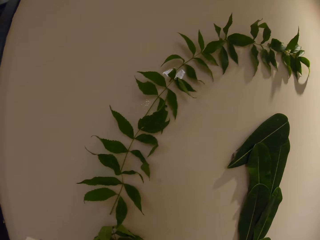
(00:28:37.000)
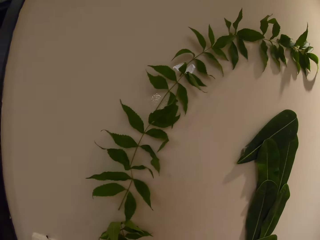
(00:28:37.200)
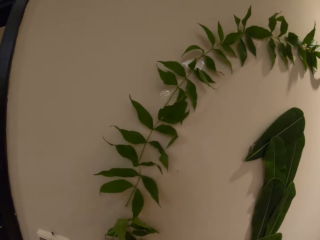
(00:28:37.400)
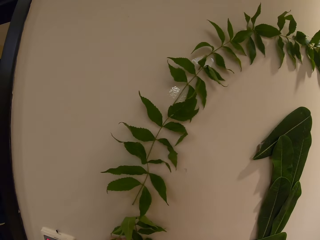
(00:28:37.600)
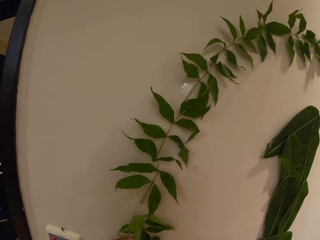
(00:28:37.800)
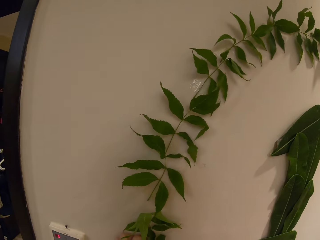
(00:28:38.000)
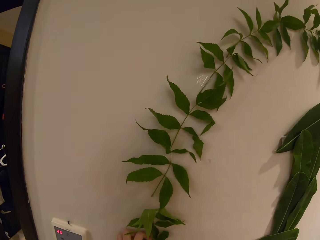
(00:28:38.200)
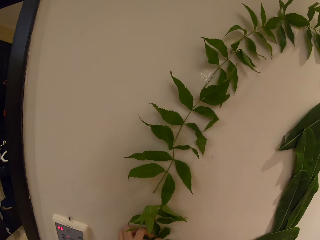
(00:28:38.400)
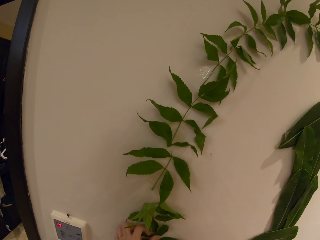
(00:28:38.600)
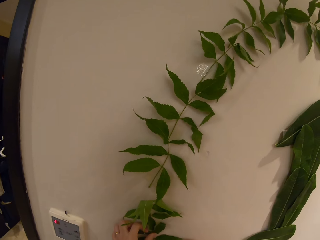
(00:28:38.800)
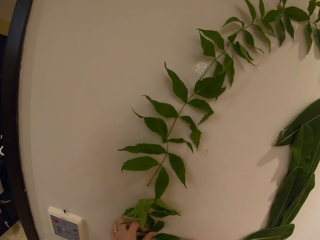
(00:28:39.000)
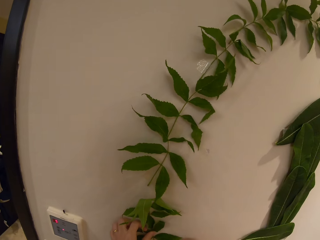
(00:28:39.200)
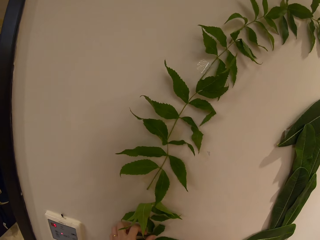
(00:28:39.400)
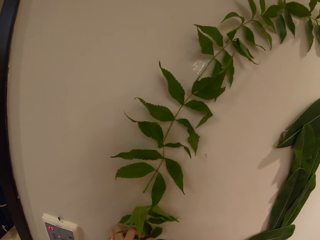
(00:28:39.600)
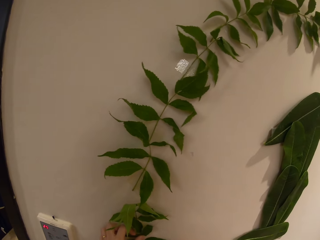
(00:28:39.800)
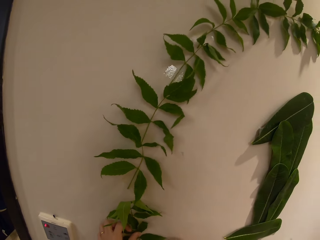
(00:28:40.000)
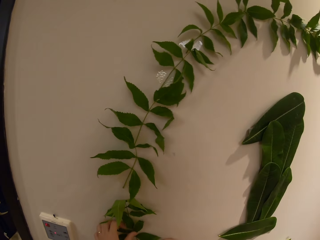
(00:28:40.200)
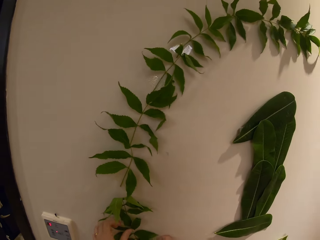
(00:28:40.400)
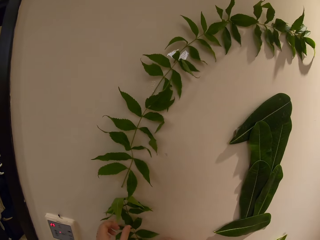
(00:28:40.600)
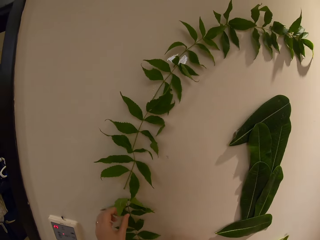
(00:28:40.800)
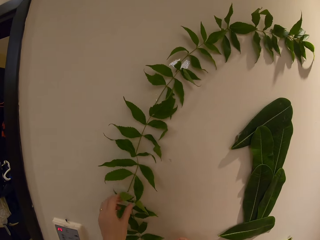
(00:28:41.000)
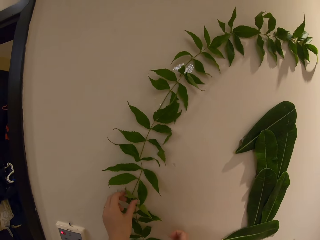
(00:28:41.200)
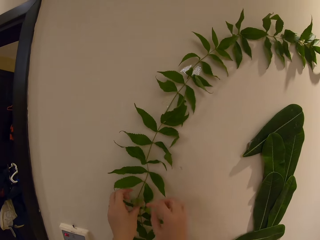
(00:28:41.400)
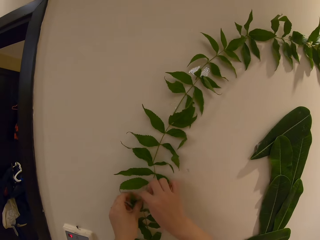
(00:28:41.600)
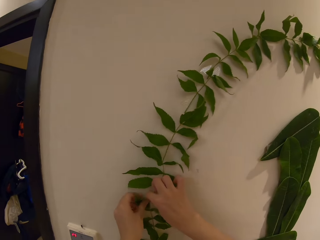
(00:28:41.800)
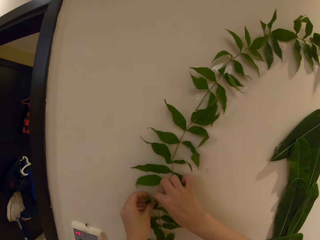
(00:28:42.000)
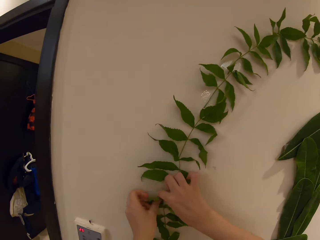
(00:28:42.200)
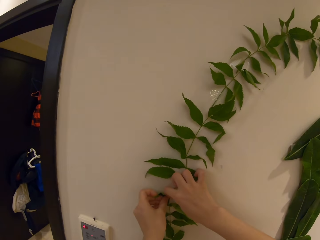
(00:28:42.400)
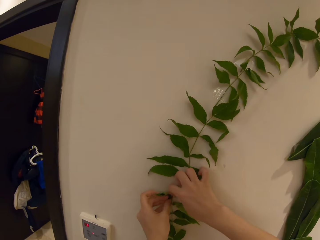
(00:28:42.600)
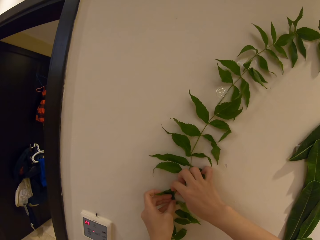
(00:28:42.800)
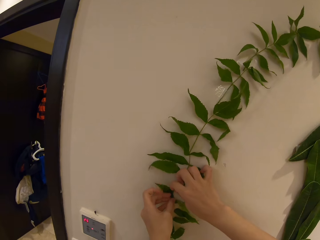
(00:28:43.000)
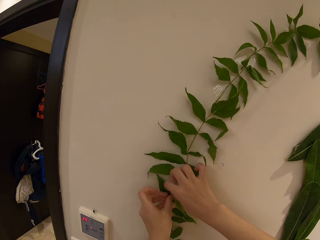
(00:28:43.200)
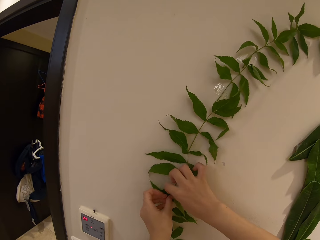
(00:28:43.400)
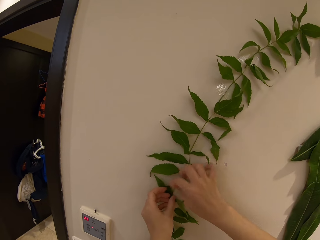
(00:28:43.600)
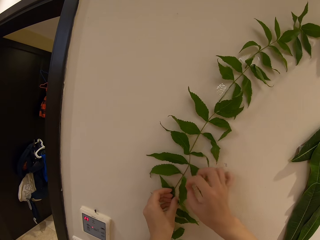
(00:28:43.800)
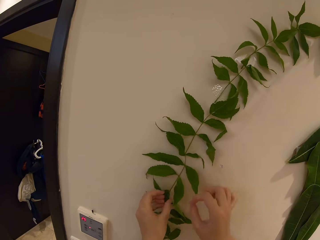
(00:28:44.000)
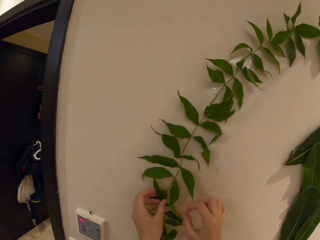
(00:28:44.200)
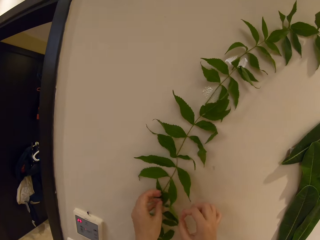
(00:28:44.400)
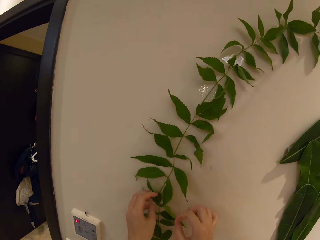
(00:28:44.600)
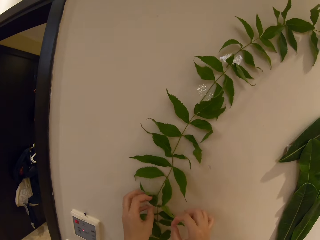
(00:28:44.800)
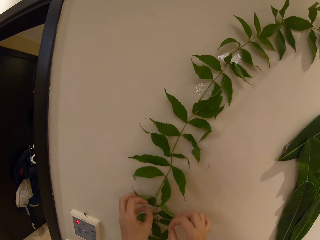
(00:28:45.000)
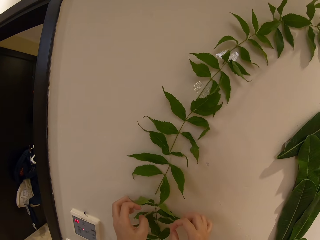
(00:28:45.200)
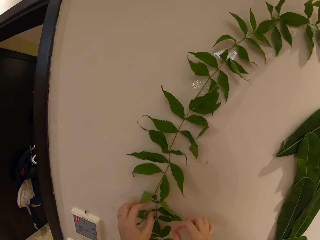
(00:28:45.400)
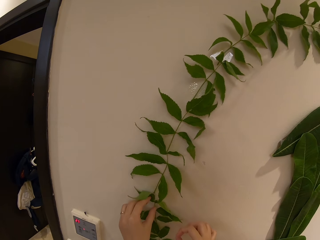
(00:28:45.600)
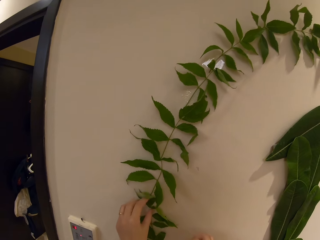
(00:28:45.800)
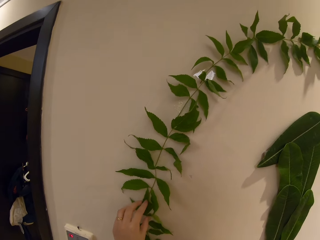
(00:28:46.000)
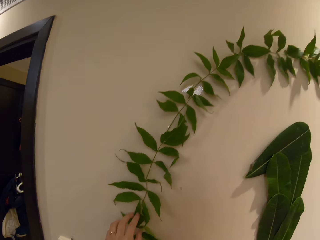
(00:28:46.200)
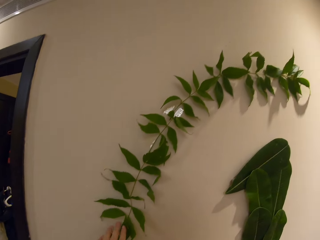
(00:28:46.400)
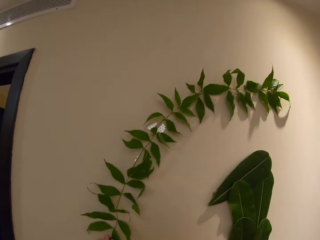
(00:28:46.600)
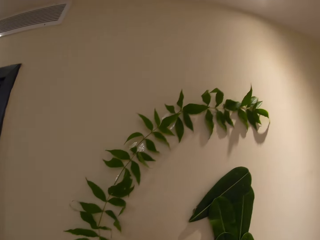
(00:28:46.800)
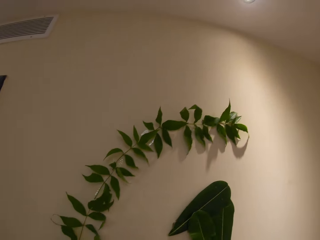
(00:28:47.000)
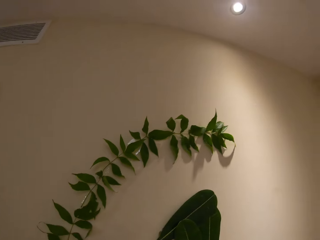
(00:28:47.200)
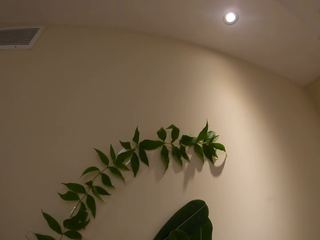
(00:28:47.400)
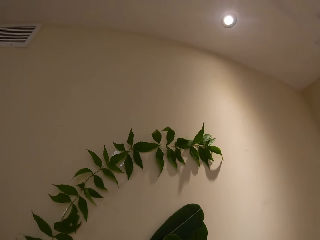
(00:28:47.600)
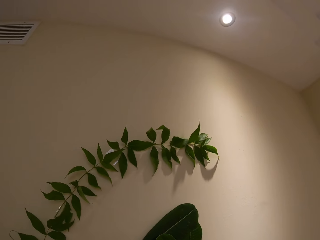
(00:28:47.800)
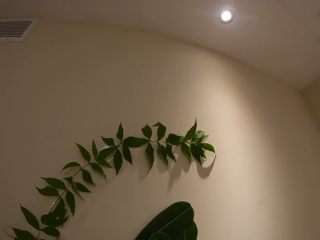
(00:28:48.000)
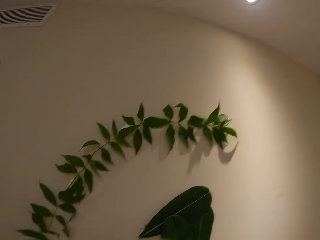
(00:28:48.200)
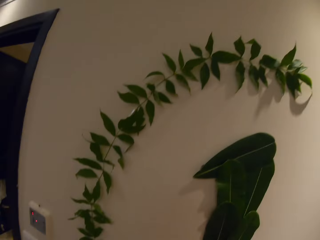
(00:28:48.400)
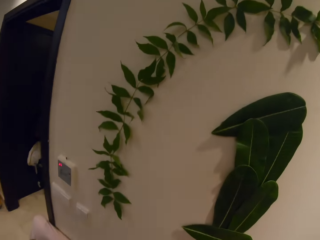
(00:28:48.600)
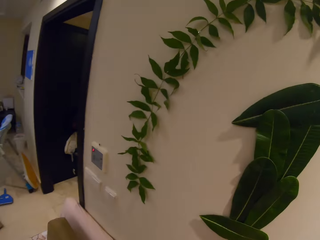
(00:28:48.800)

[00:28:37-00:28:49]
The camera wearer looks at the plant decoration on the wall. They stick a plant on the wall. They take another leaf and put it on top of another leaf. They speak to a person. They stick the plant on the wall. The person speaks to the camera wearer. The camera wearer looks at the plant decoration on the wall.

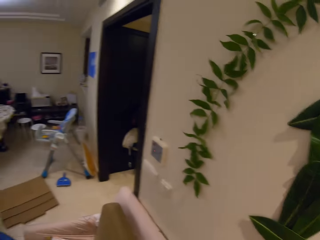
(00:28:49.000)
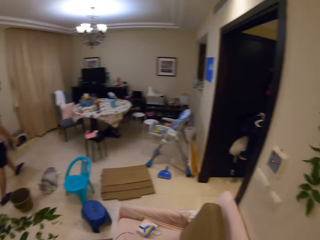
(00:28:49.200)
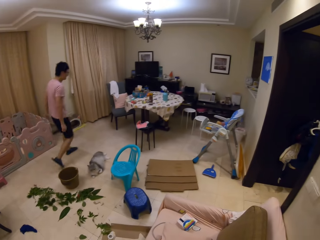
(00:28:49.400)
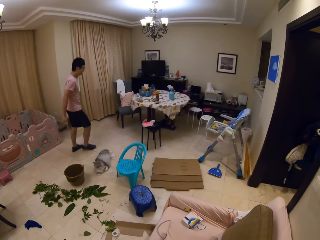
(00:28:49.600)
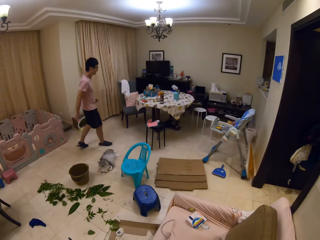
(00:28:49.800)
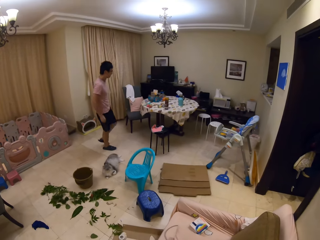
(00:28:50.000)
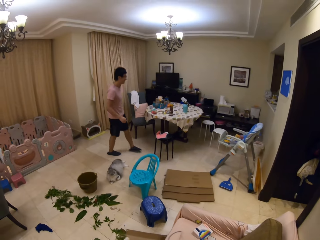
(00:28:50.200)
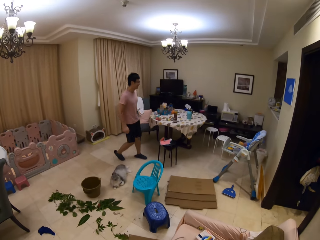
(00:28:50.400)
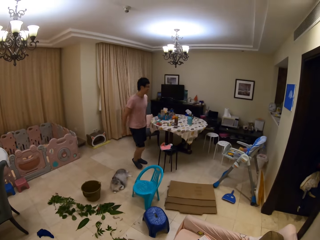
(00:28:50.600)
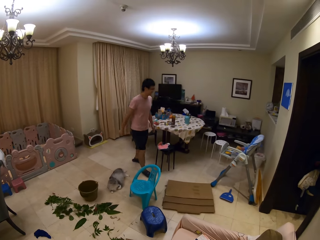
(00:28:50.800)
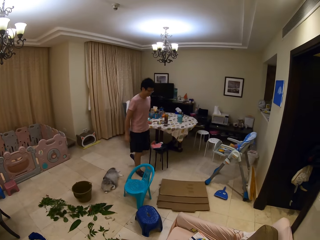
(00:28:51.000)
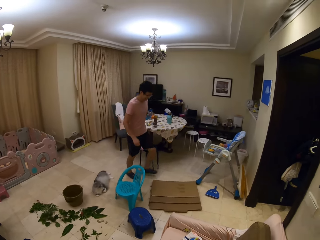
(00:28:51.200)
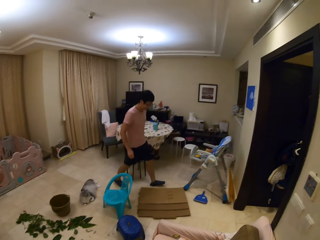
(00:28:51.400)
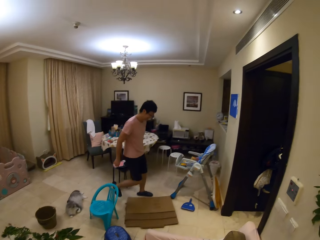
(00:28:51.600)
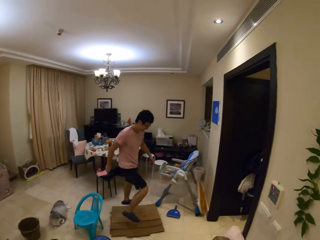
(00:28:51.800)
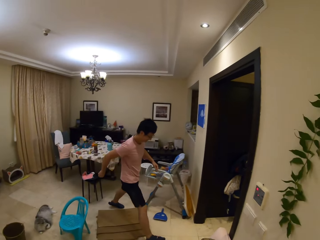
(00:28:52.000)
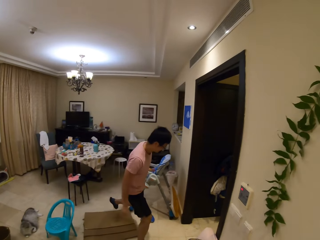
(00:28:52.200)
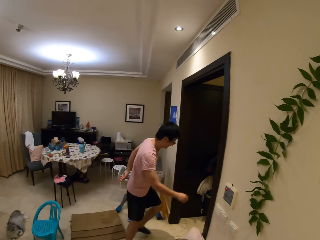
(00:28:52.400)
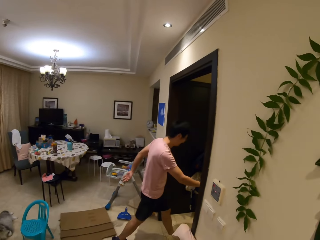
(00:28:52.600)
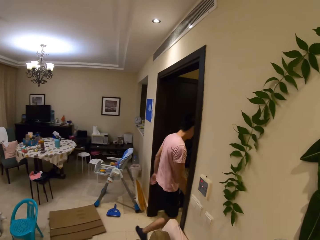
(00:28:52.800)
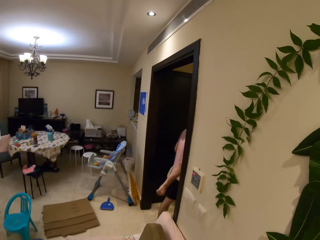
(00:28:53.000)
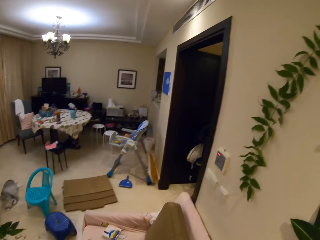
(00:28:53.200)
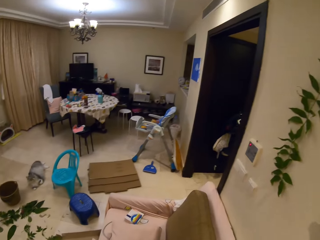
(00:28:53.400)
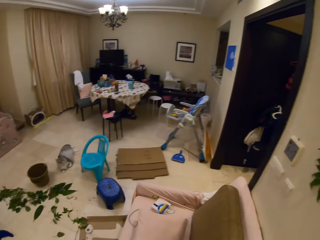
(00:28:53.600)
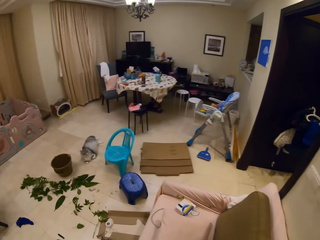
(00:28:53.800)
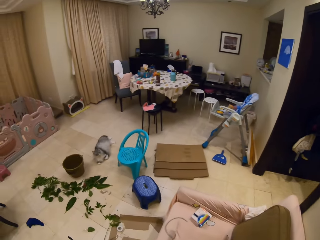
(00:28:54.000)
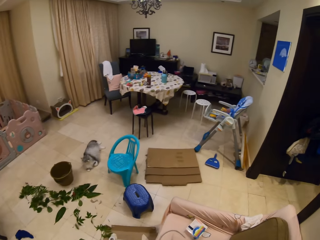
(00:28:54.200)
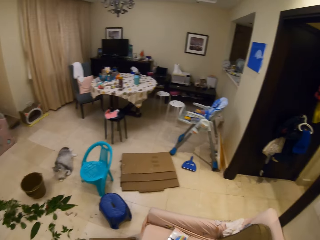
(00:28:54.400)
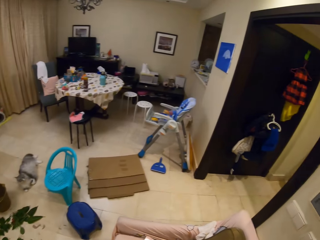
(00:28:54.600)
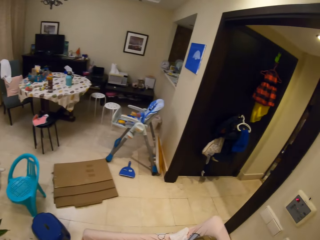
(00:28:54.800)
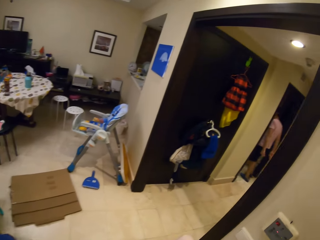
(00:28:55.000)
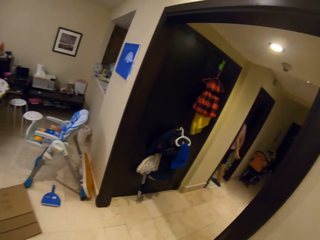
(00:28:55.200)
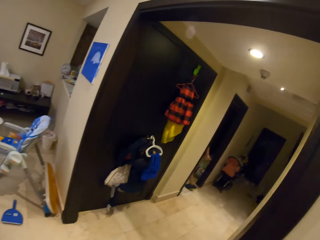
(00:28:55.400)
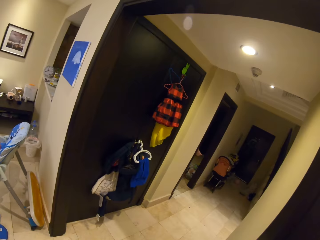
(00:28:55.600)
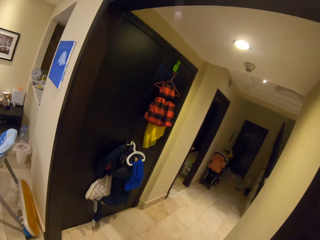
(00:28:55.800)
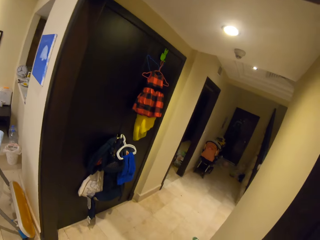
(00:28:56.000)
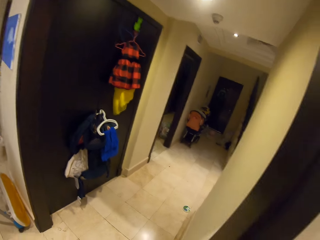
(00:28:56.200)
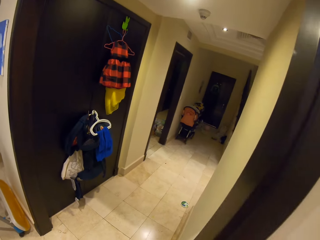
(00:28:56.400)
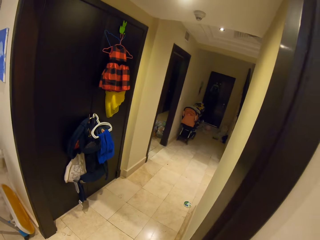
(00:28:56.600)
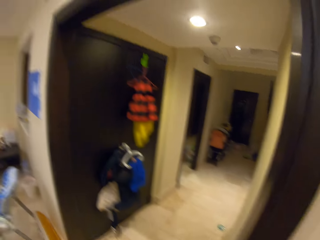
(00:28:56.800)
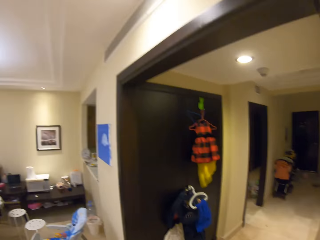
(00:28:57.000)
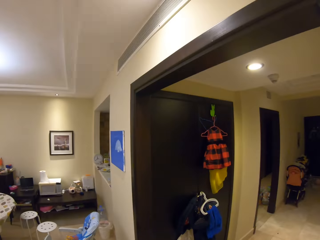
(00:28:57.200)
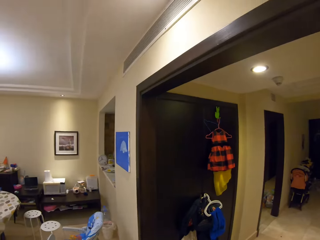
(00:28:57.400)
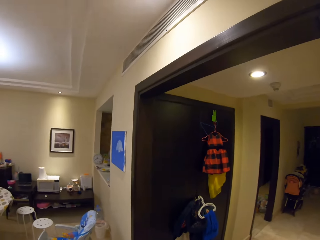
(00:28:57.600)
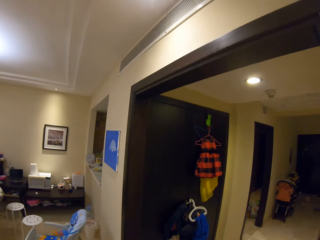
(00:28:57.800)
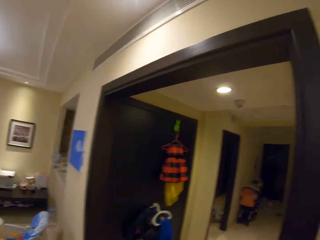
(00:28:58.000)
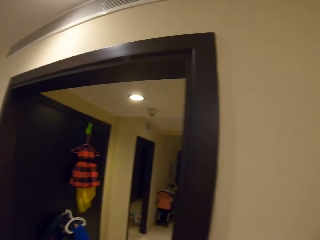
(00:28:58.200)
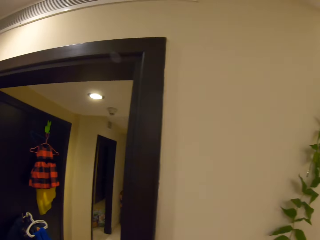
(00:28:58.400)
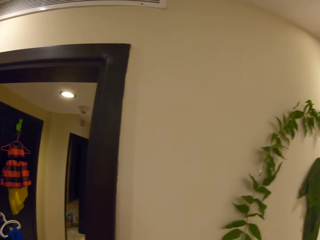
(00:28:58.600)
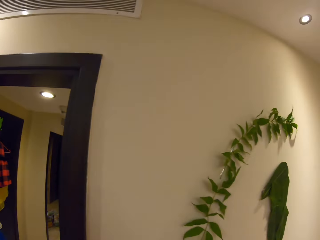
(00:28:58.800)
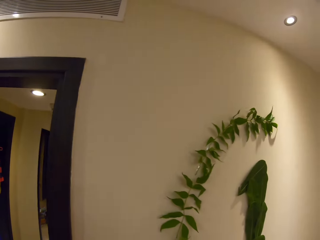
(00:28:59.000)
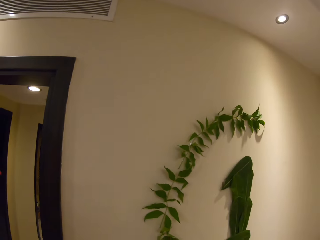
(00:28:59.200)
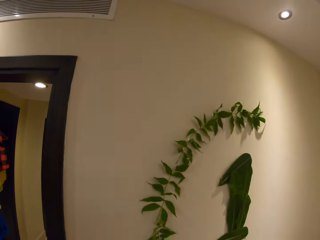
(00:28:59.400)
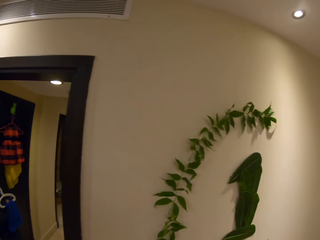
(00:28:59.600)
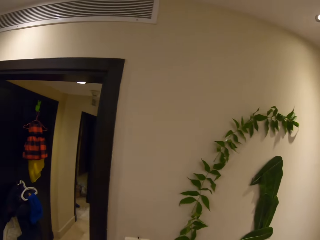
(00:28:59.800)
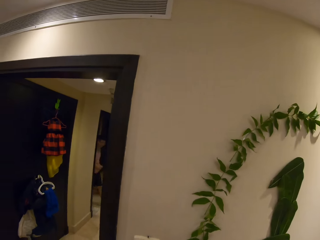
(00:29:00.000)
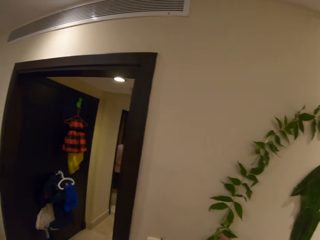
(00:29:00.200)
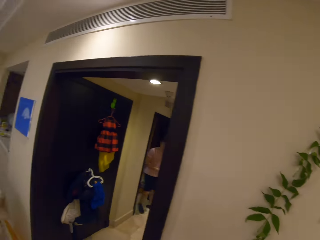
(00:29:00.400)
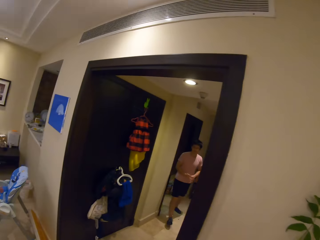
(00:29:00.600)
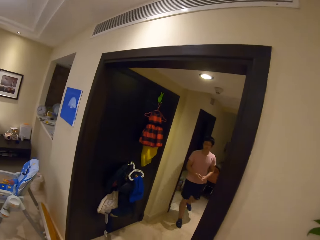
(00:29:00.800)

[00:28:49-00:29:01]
The camera wearer looks at a person and speaks to the person. The person walks away. The camera wearer speaks to the person and walks. The person enters into another room. The camera wearer looks around and looks at the plant decoration on the wall.
